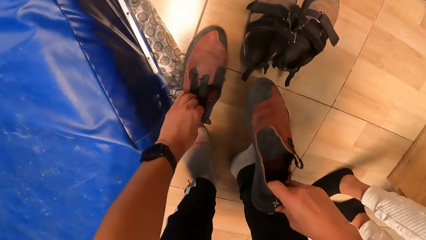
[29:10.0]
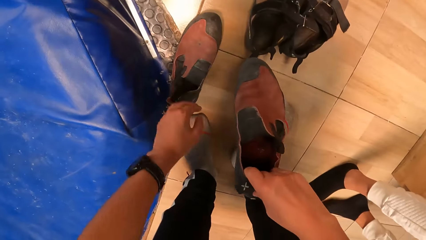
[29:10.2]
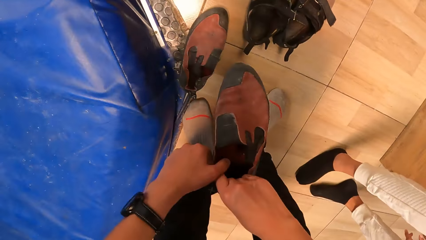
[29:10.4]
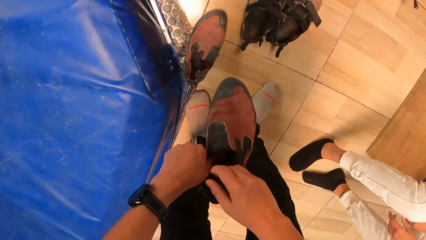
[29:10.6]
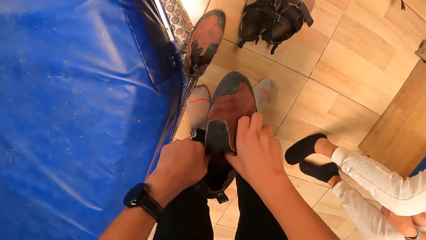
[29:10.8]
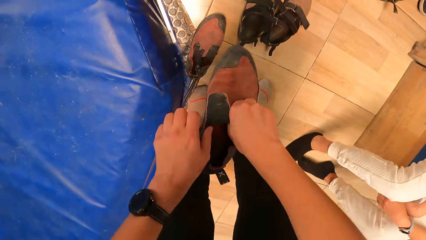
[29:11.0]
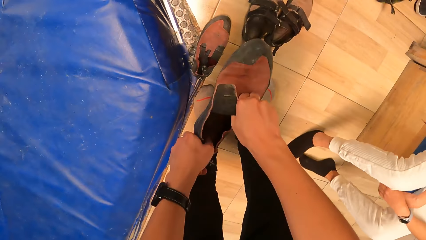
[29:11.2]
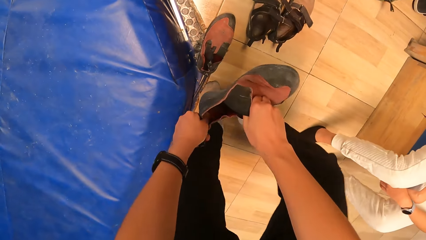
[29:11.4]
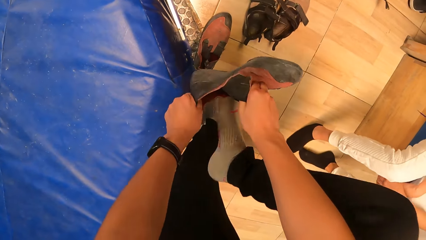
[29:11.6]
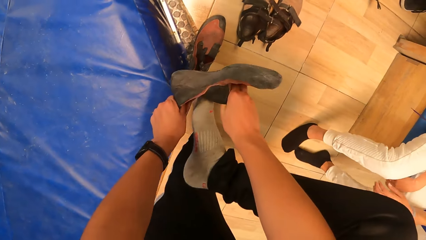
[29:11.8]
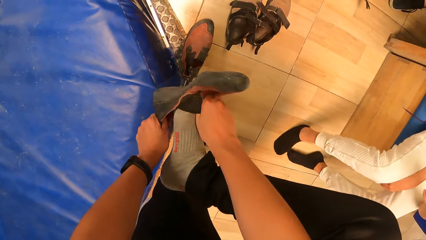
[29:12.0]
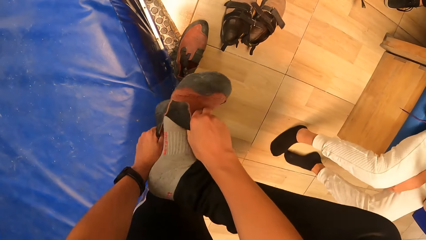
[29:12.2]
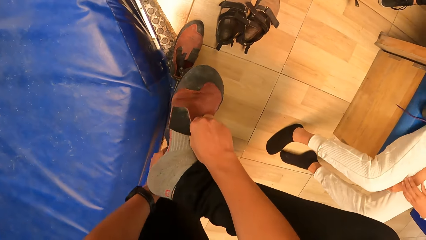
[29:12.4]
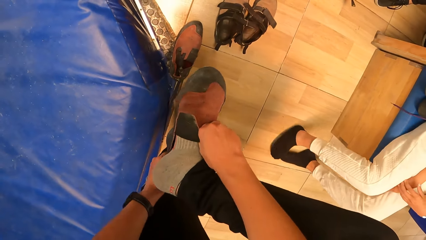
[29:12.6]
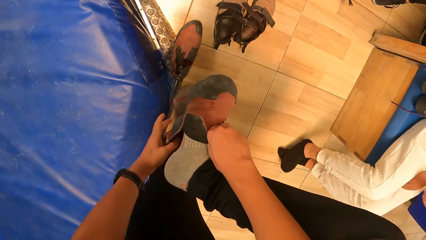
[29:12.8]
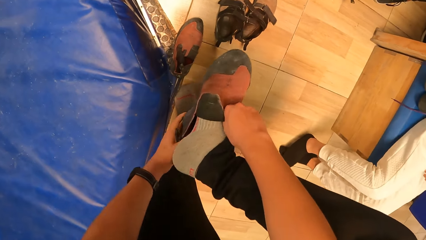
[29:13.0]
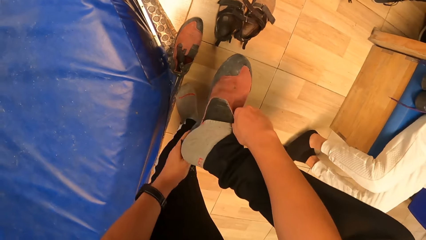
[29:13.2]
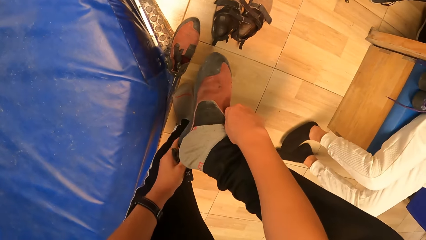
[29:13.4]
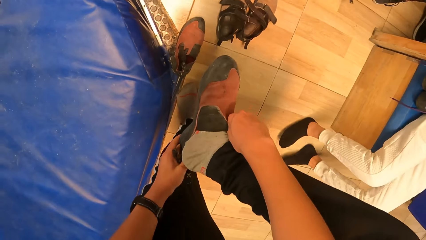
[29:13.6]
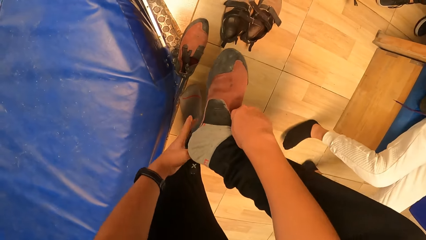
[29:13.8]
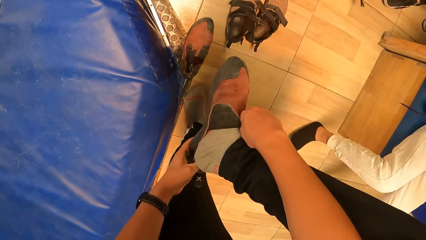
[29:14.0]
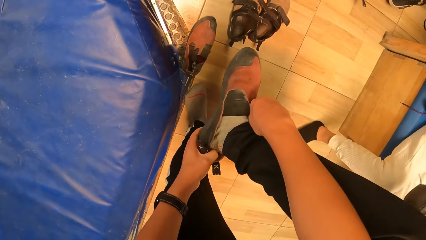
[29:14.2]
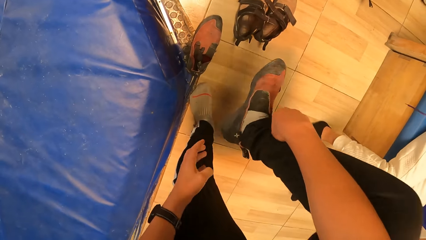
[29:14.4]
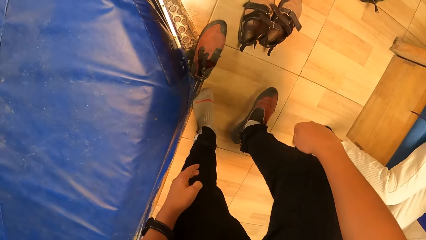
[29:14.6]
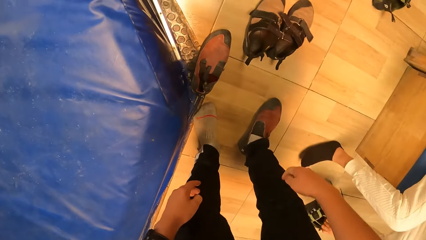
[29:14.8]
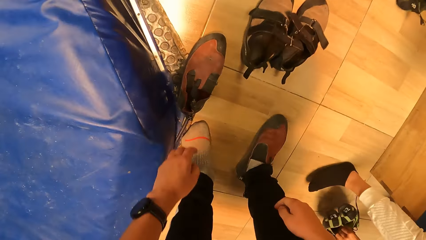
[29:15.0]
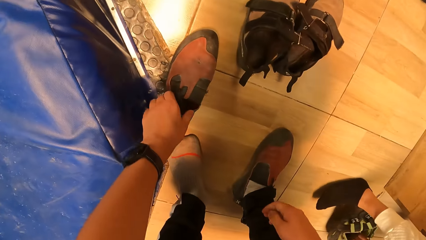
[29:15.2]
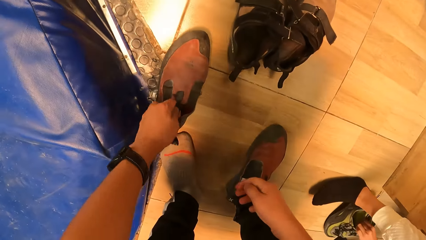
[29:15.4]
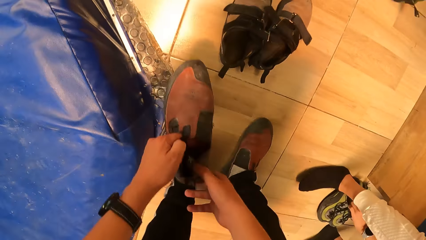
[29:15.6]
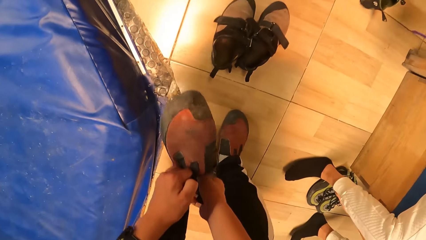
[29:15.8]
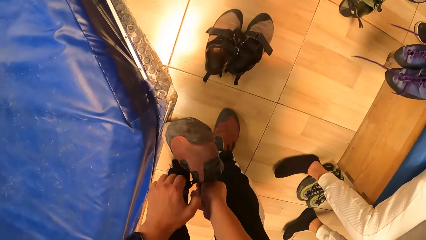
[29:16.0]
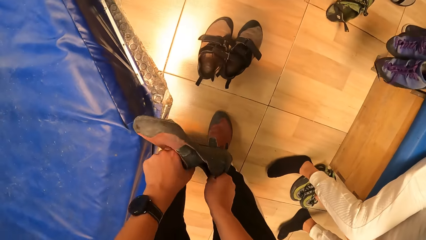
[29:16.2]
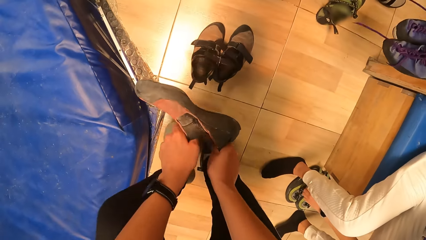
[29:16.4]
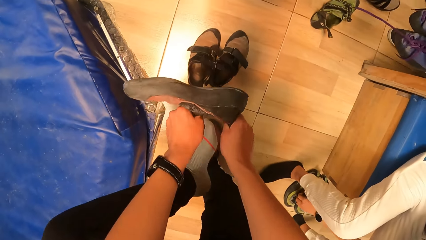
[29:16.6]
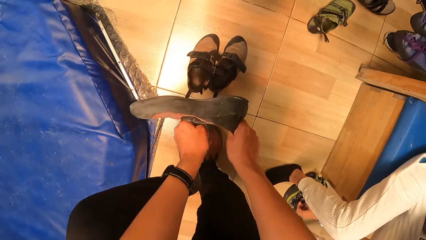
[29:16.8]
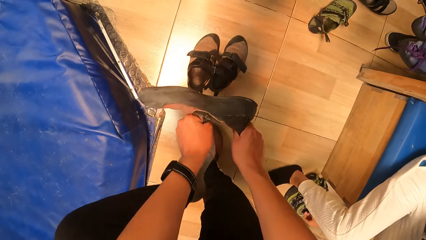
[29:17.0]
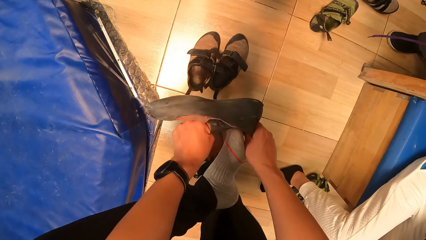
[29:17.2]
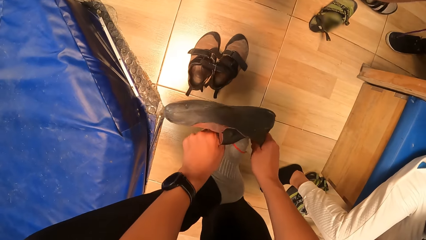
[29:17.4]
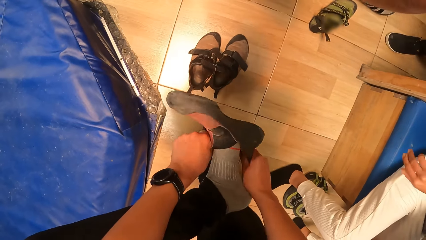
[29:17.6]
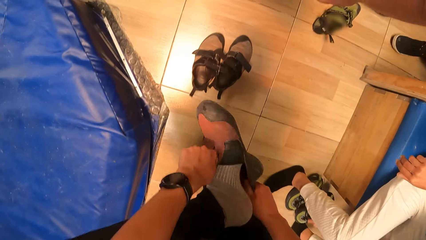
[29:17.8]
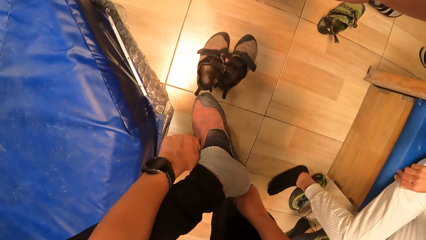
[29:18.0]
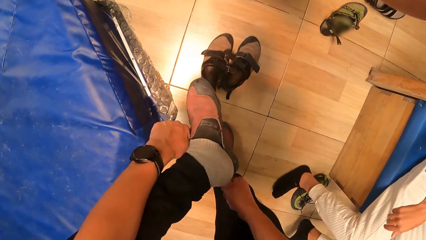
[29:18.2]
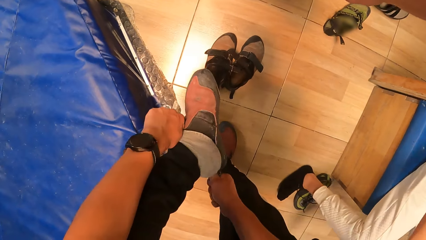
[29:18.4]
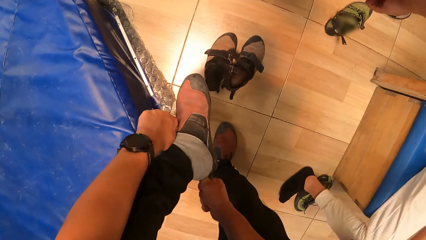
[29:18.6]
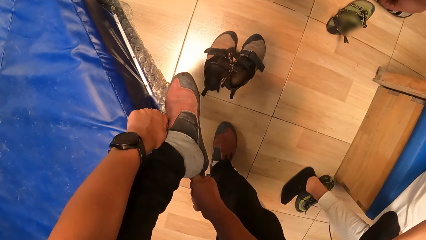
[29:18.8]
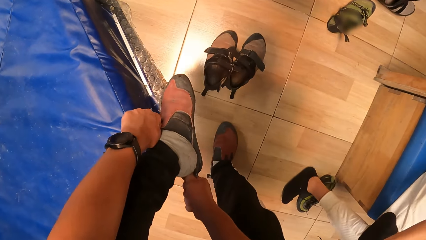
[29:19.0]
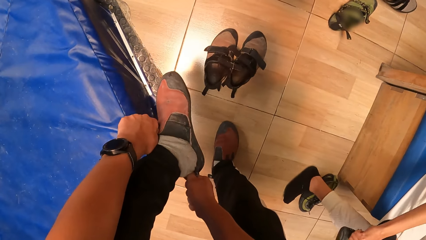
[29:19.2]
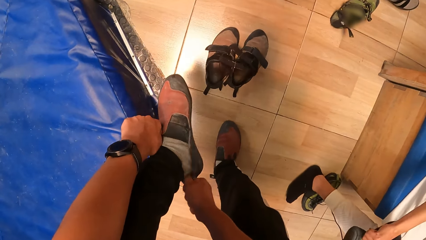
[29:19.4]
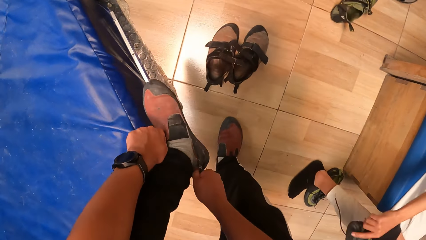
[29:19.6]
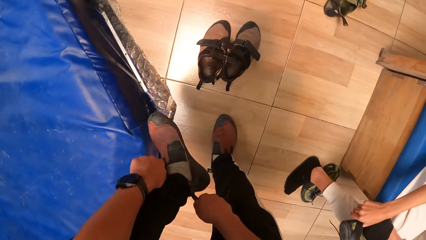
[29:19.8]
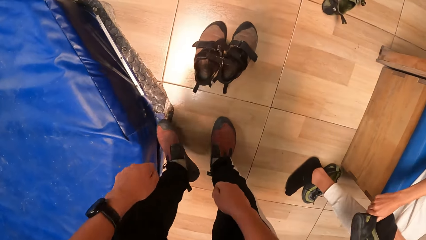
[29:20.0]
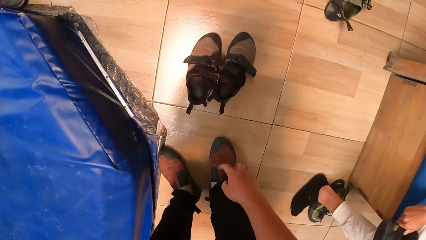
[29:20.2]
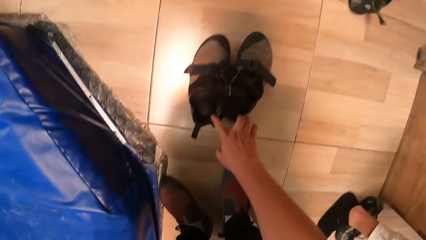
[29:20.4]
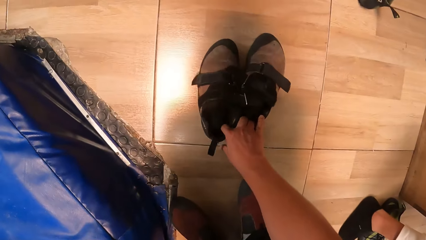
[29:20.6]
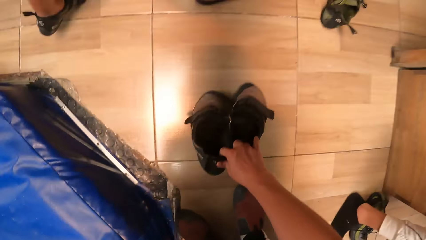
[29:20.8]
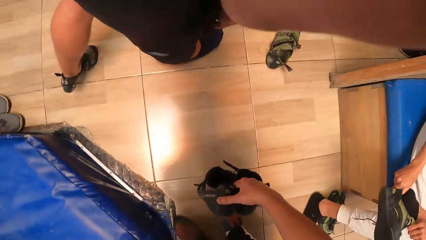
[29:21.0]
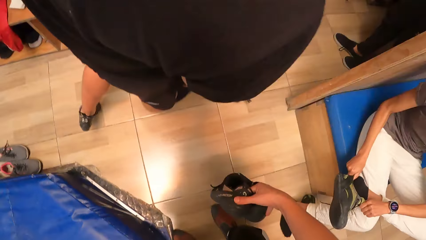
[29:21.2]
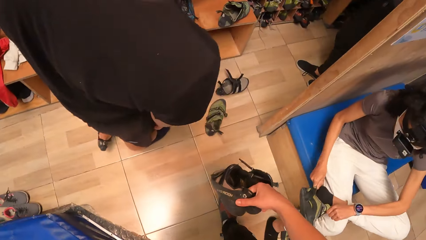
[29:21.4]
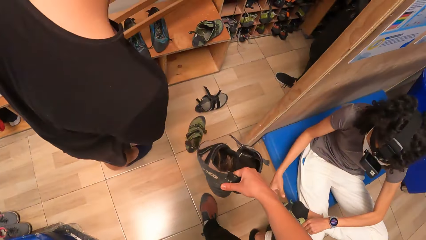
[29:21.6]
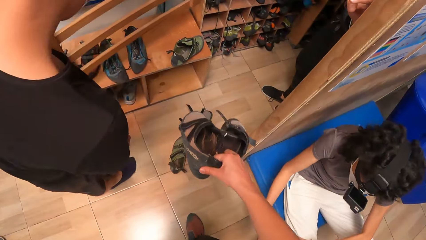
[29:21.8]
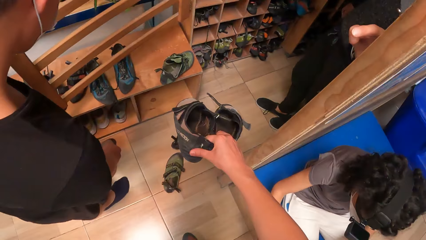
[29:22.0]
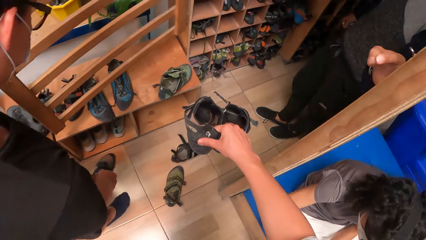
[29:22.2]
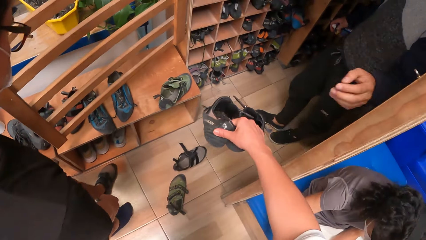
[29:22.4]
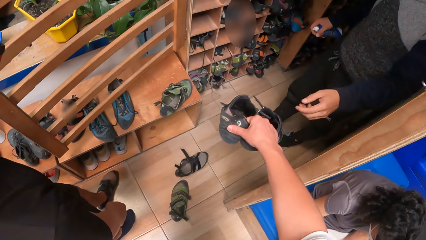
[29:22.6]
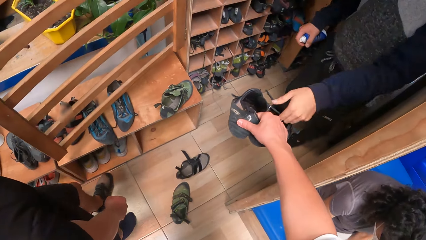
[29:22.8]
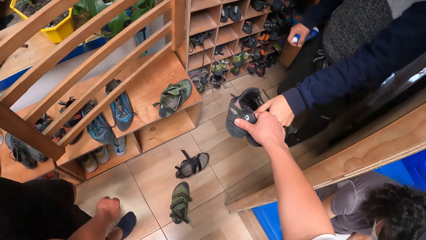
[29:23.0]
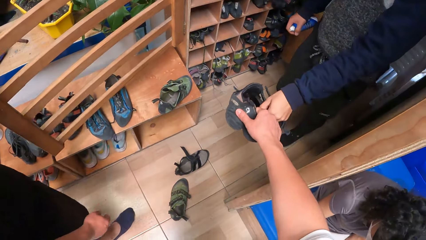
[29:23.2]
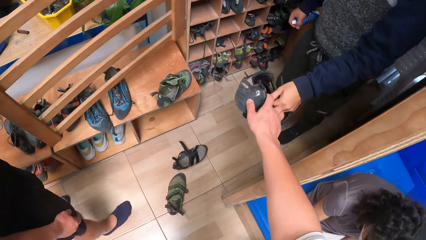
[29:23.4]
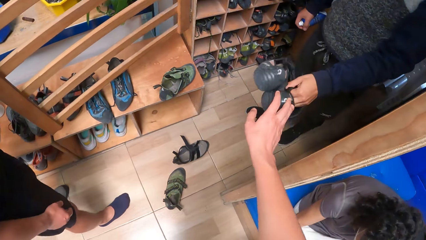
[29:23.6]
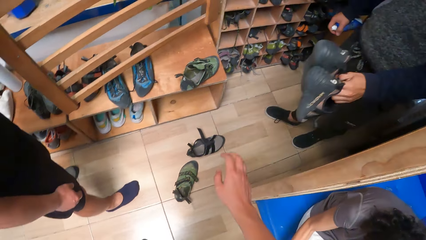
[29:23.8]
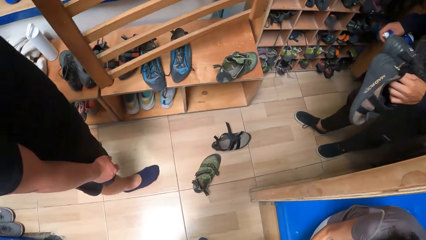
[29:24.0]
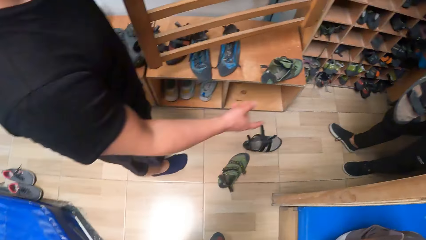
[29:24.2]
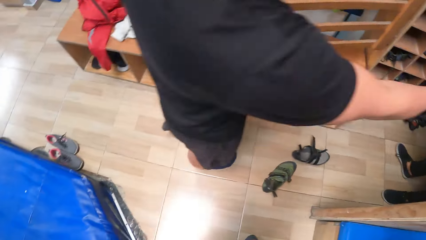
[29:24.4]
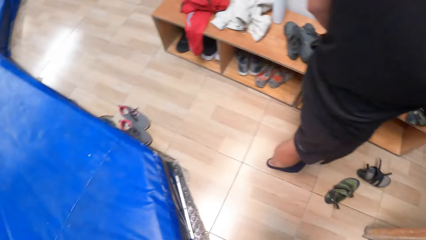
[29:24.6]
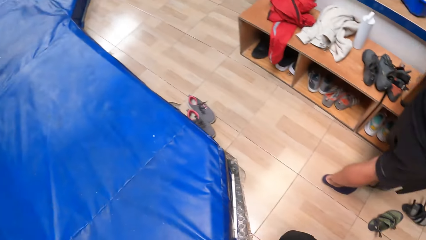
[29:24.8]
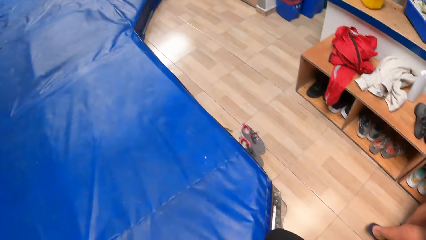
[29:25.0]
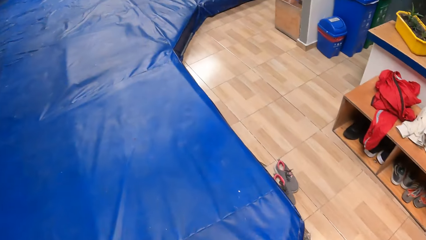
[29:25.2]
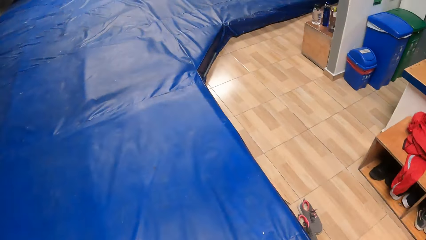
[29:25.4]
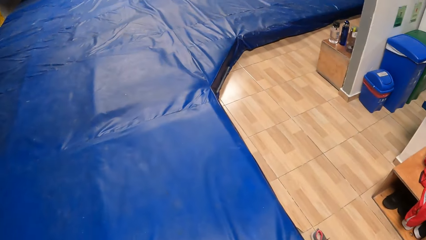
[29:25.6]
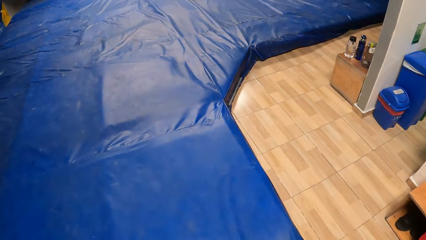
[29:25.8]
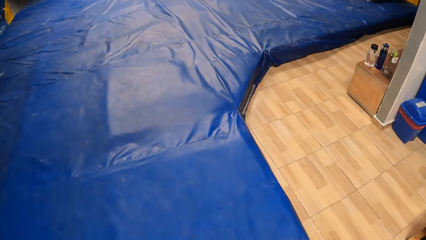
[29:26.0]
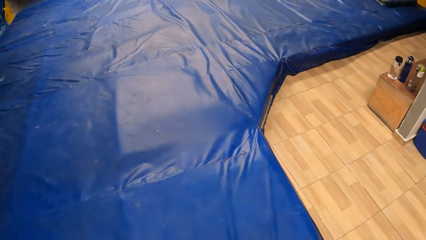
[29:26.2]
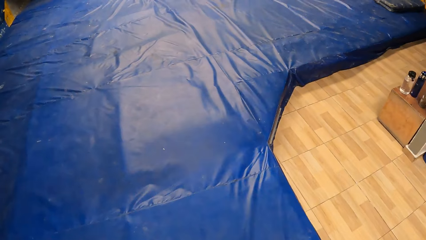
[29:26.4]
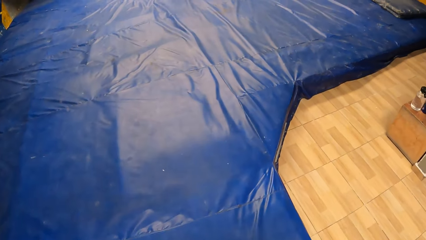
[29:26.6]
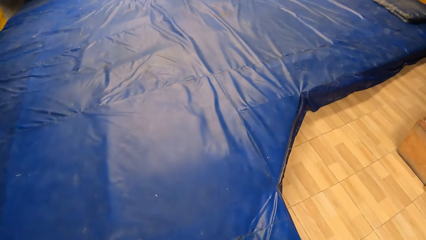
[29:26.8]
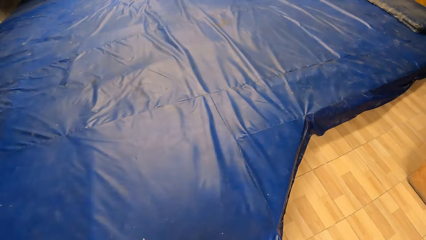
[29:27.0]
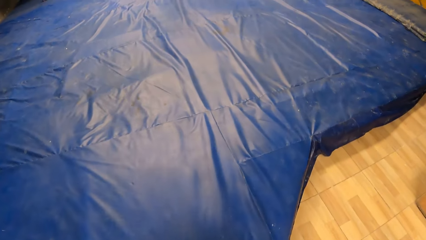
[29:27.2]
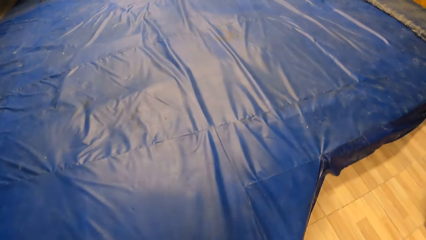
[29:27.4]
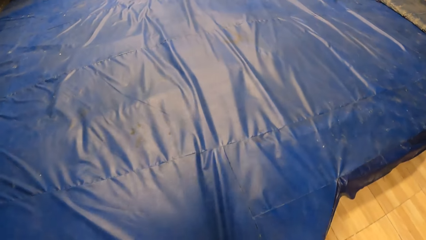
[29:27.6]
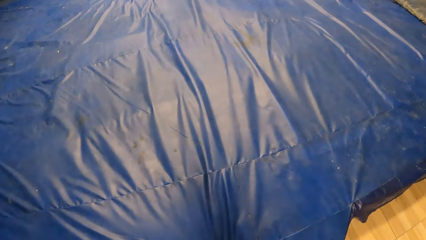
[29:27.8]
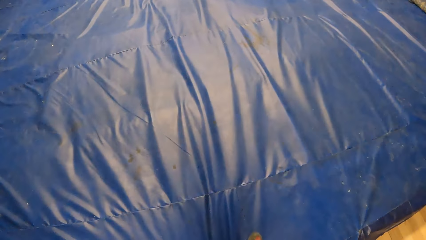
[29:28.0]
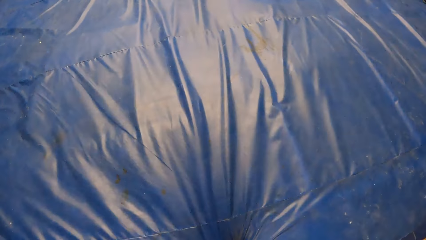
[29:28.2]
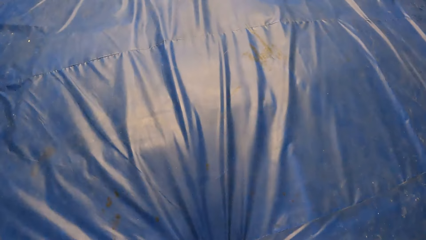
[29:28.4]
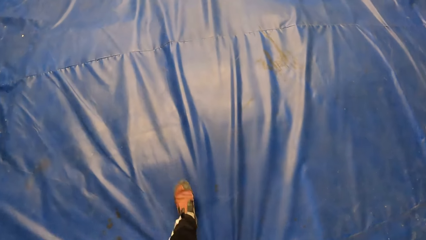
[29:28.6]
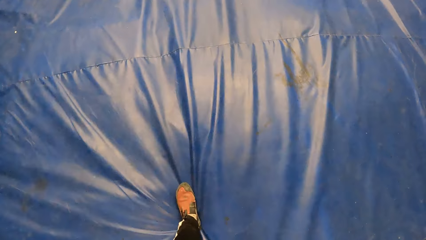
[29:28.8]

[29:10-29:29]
The camera wearer drops the left shoe of the pair to the floor with his left hand. He holds the right shoe of the pair with both hands. He puts on the right shoe of the pair on his right leg with both hands. He picks up the left shoe of the pair from the floor with his left hand. He holds the left shoe of the pair with both hands. He puts on the left shoe of the pair on his left leg with both hands. He picks up a pair of shoes from the floor with his right hand. The man picks shoes from another man. The camera wearer gives the pair of shoes to the first man with his right hand. He turns around the room. He walks around the room towards a group of people.
